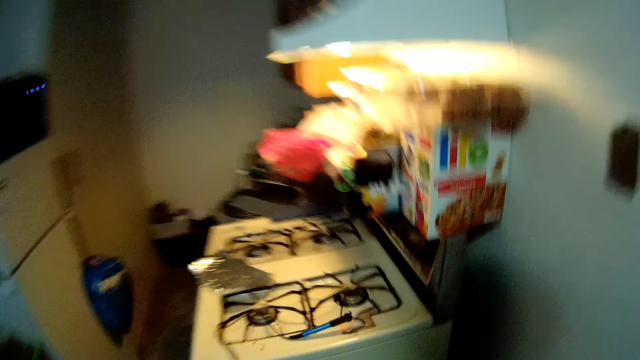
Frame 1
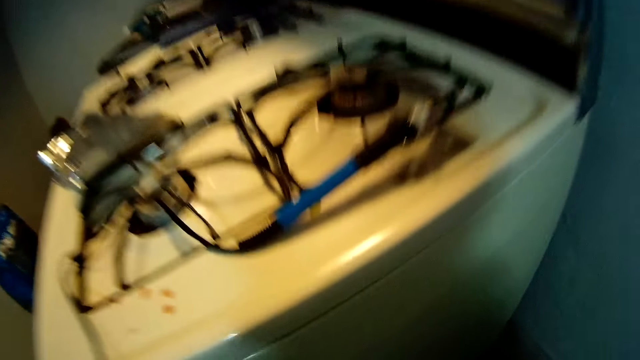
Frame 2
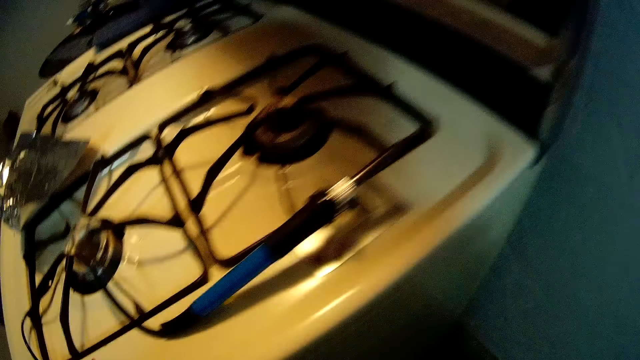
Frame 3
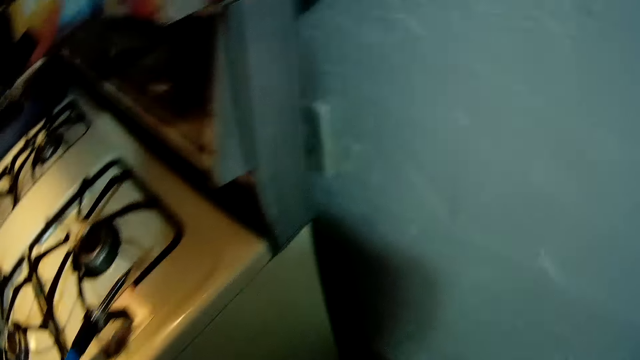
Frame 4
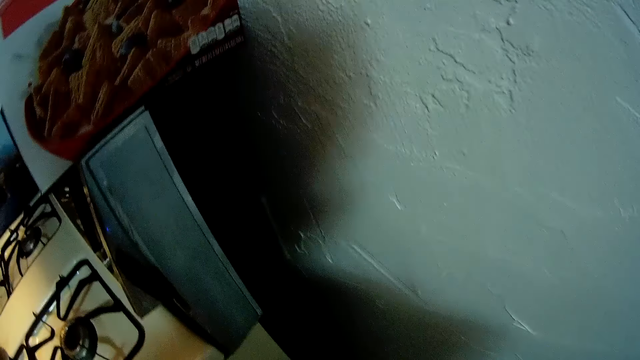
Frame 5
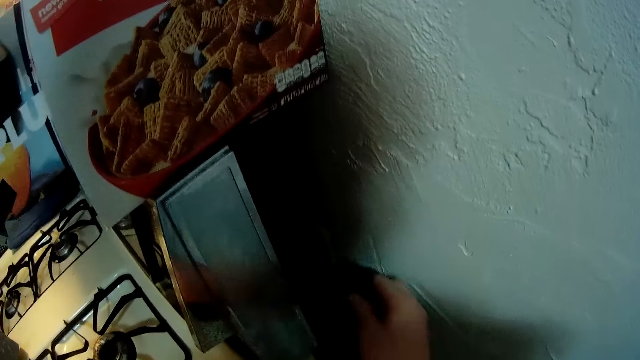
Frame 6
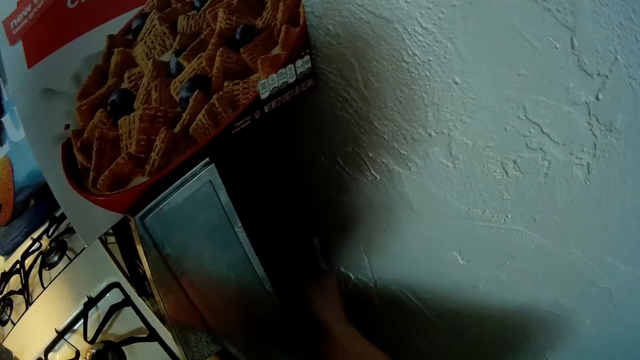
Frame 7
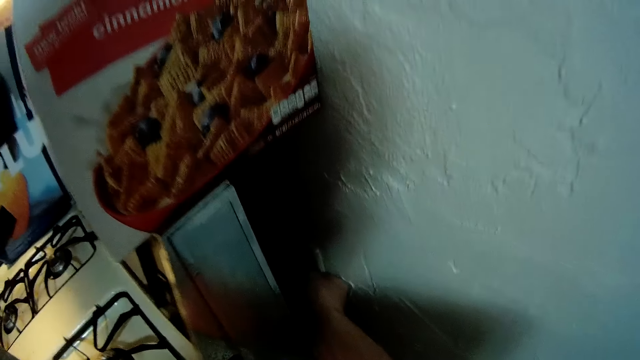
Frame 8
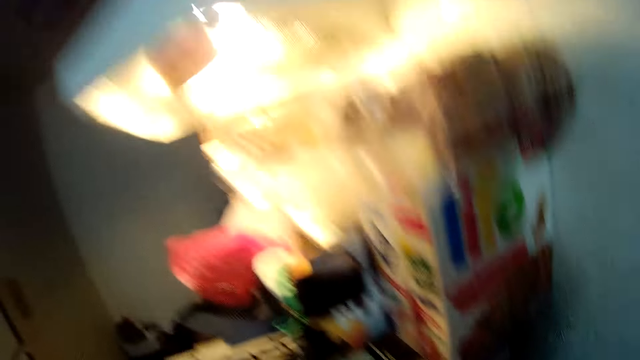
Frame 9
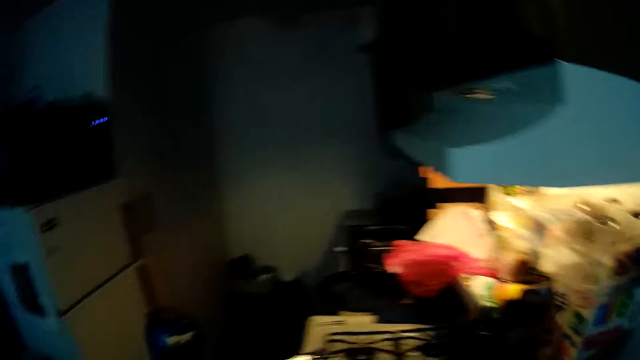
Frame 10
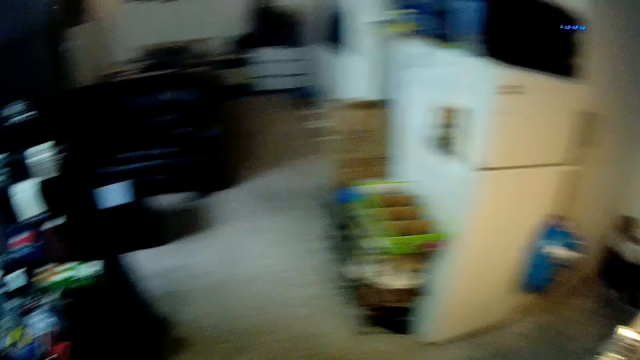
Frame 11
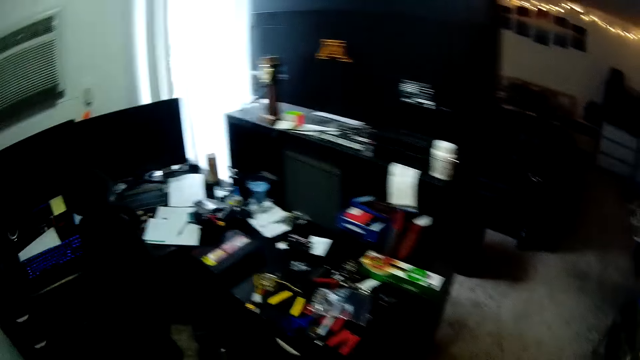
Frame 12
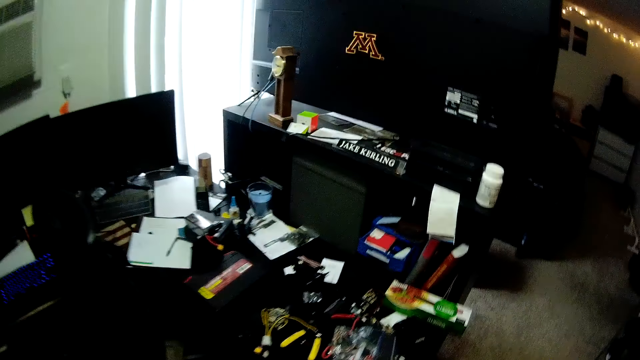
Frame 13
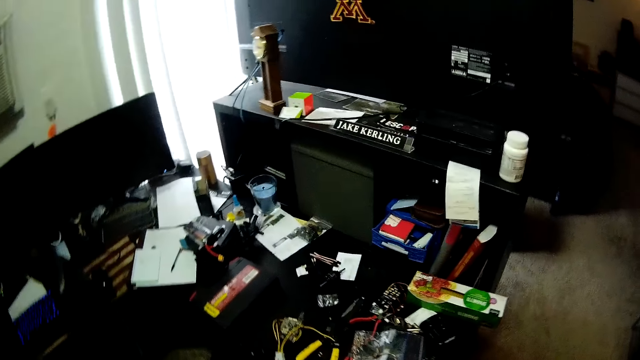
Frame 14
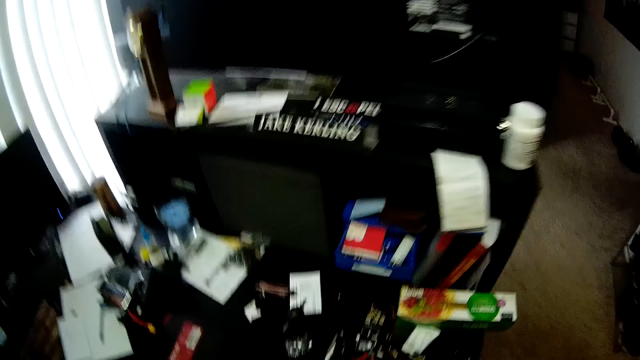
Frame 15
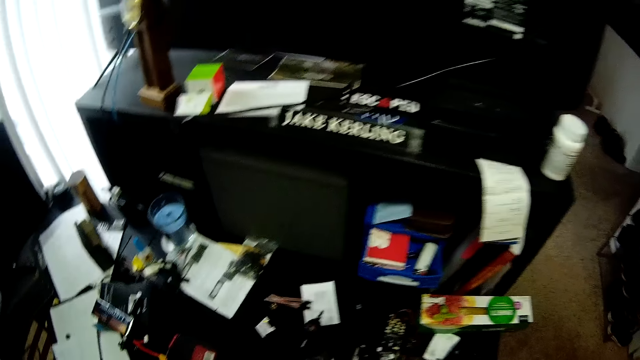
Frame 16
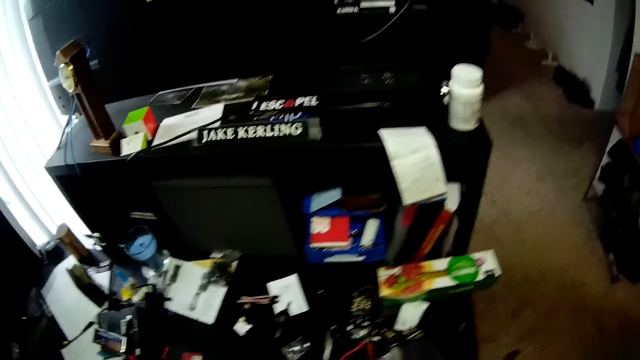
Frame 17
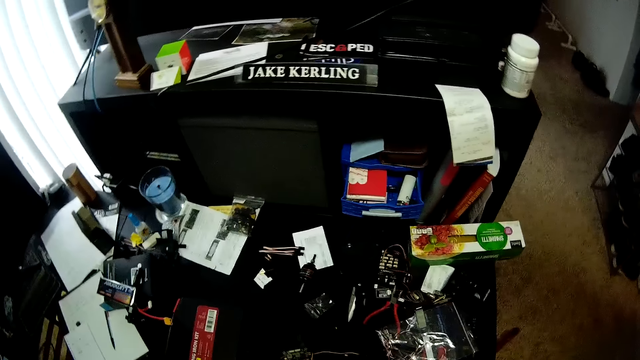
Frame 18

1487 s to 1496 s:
The camera wearer connects the wire in the socket. They walk back.

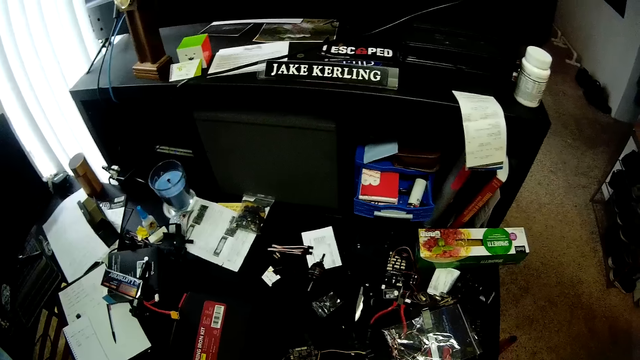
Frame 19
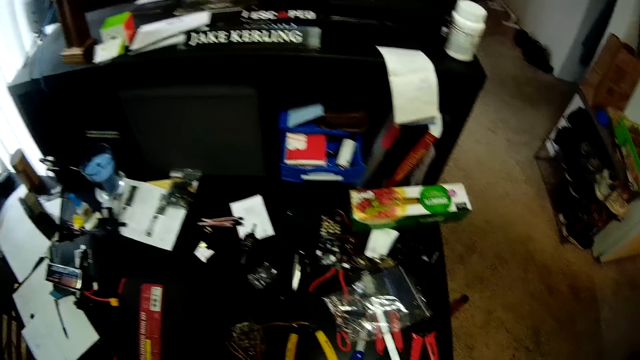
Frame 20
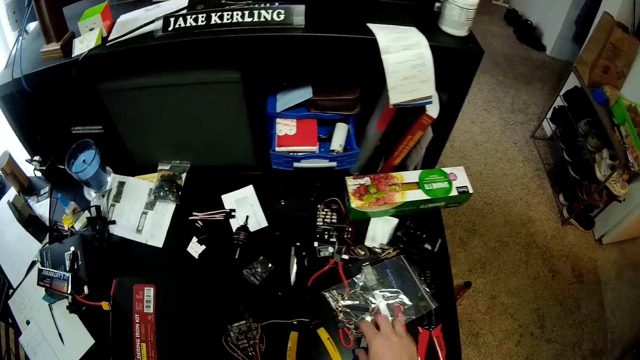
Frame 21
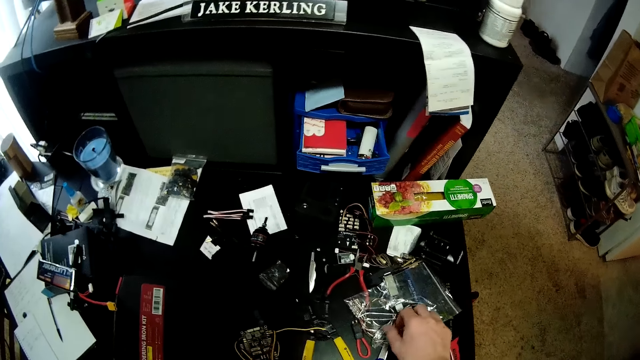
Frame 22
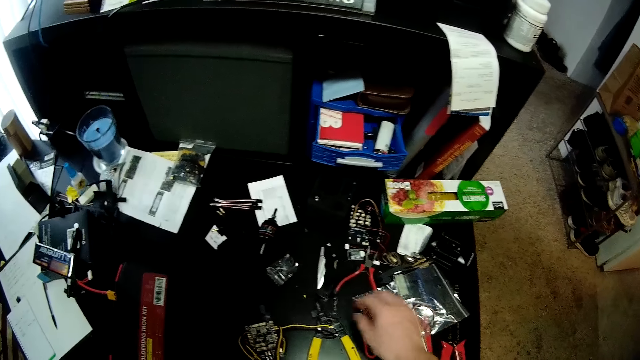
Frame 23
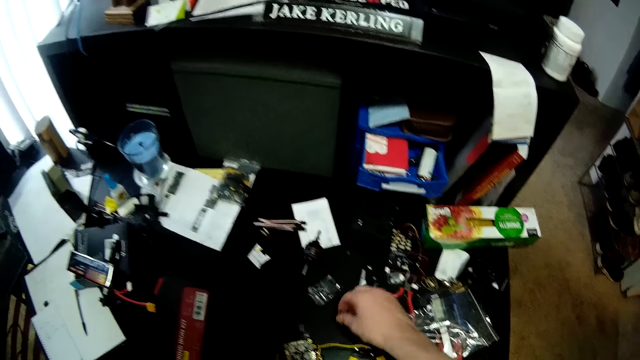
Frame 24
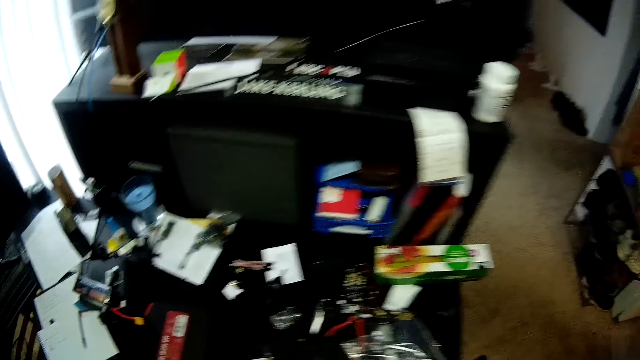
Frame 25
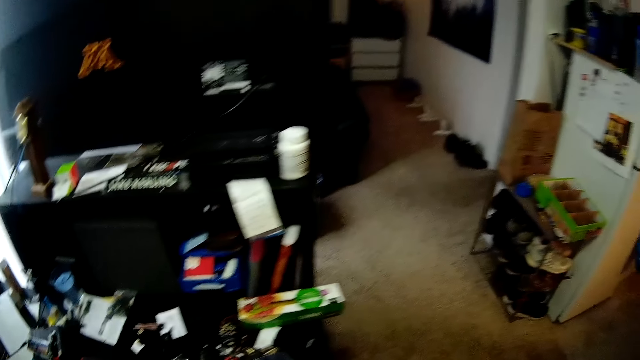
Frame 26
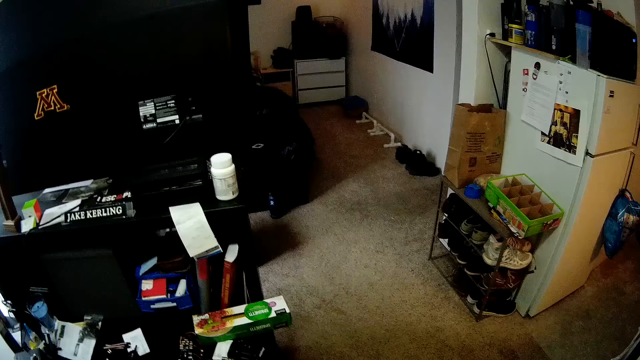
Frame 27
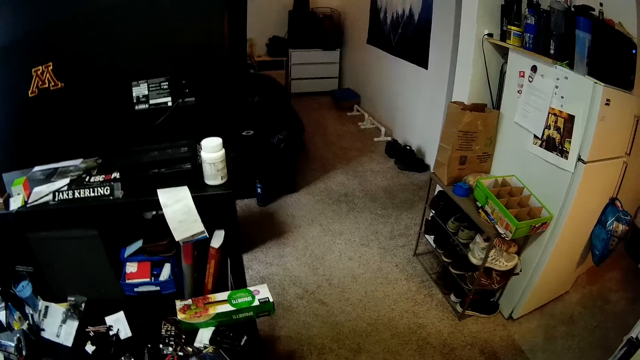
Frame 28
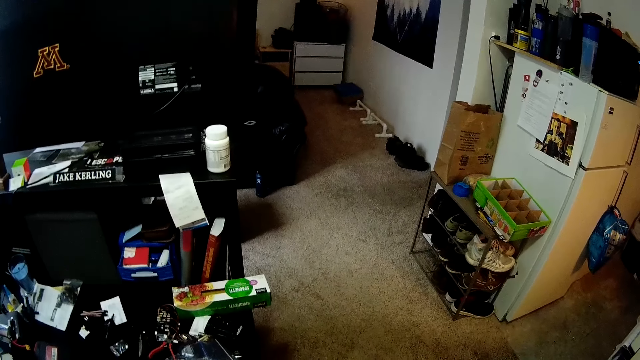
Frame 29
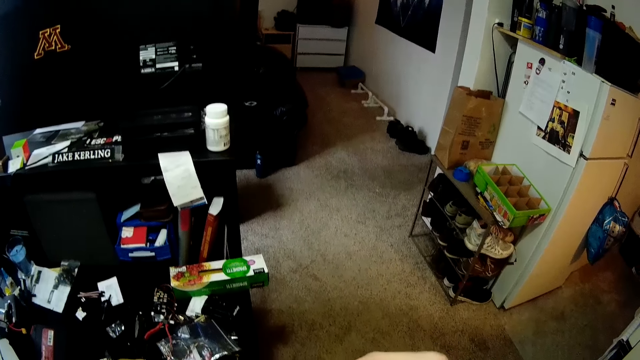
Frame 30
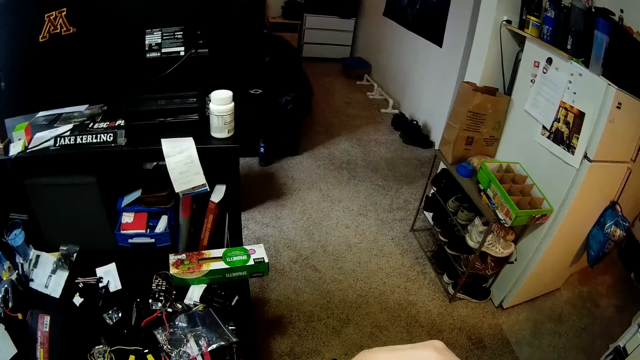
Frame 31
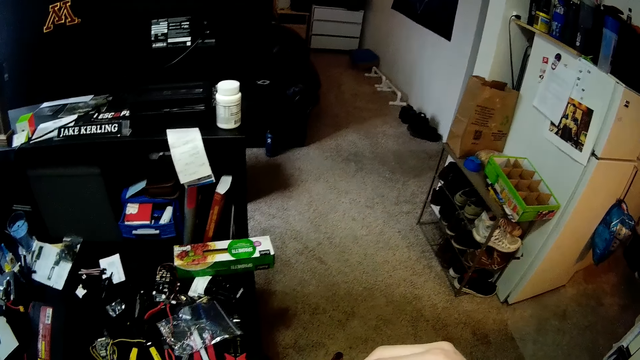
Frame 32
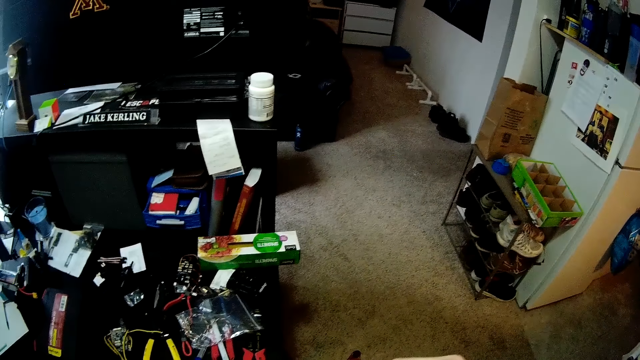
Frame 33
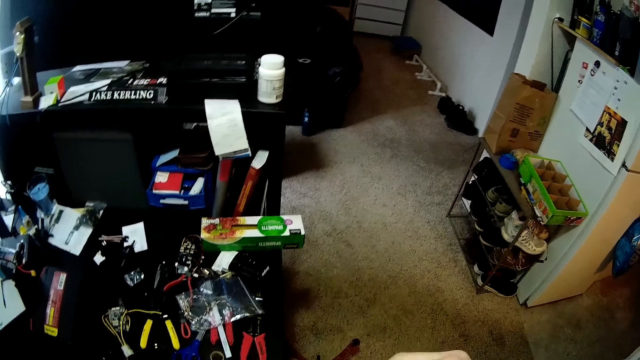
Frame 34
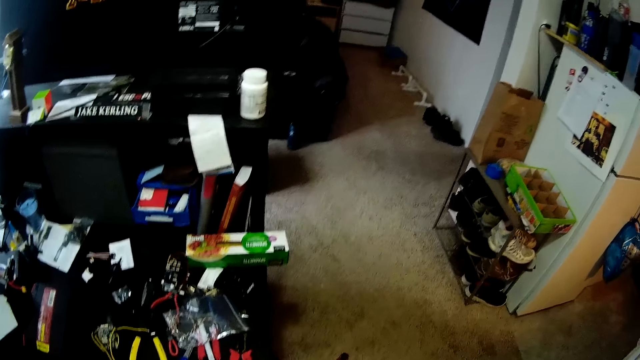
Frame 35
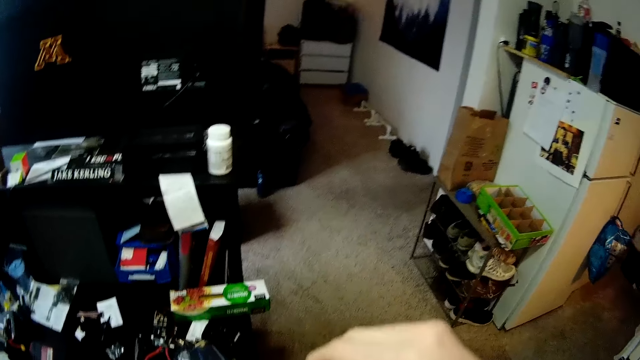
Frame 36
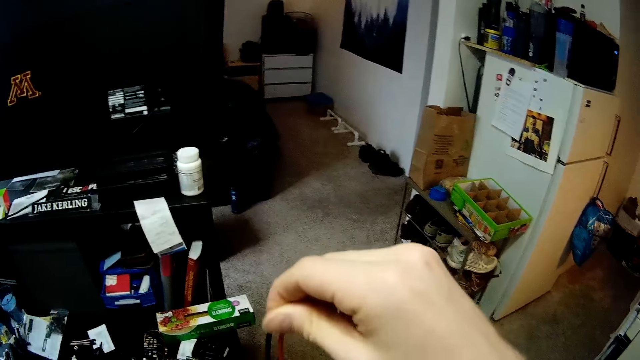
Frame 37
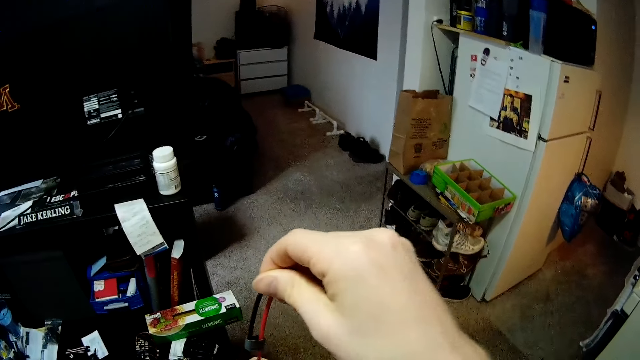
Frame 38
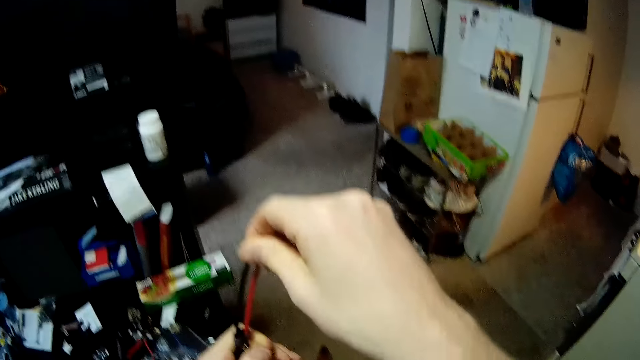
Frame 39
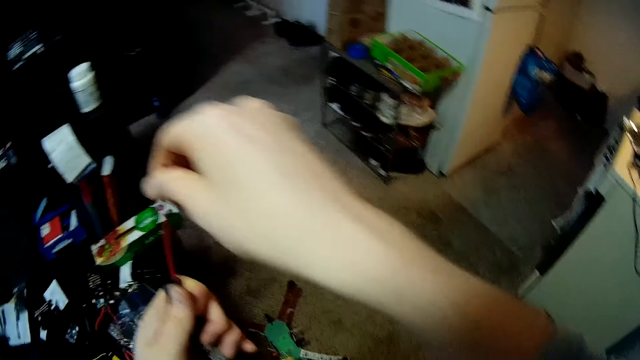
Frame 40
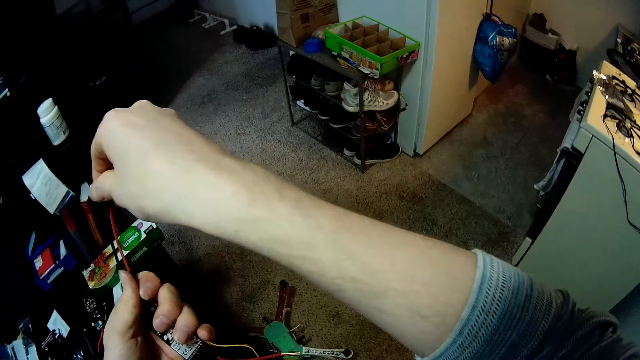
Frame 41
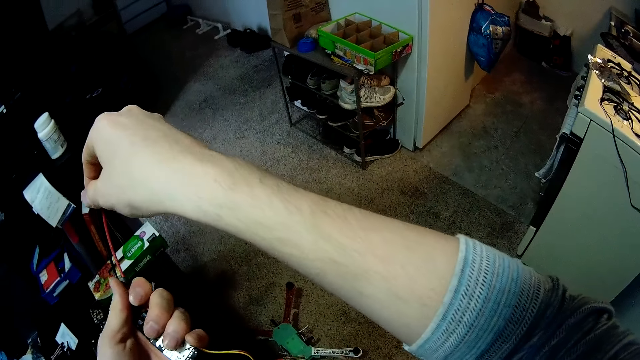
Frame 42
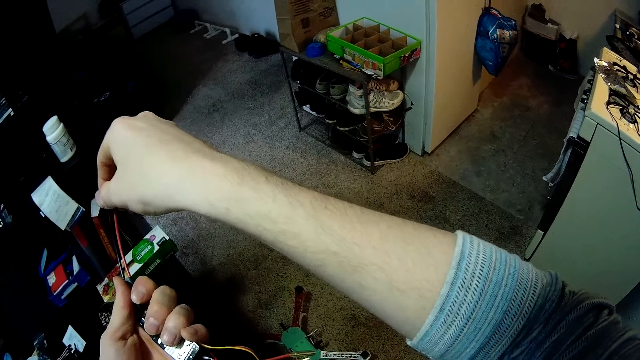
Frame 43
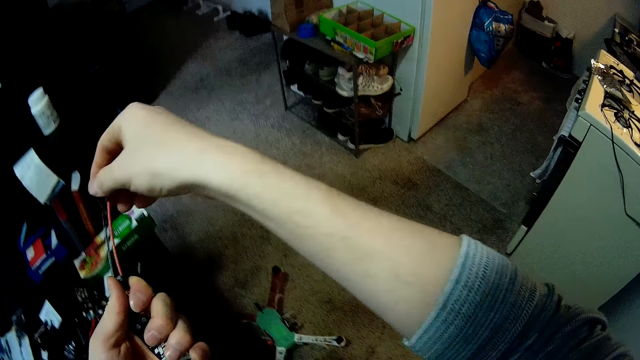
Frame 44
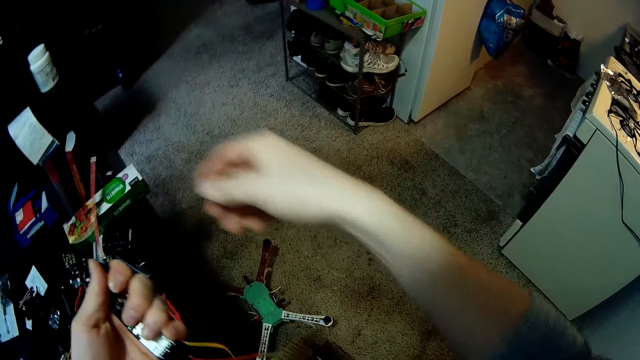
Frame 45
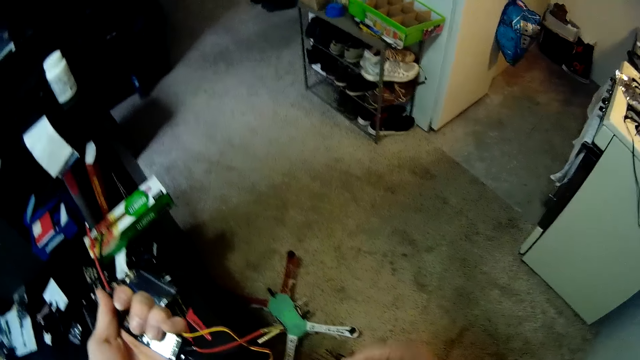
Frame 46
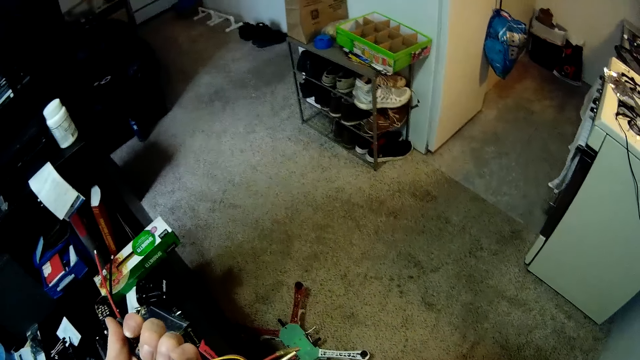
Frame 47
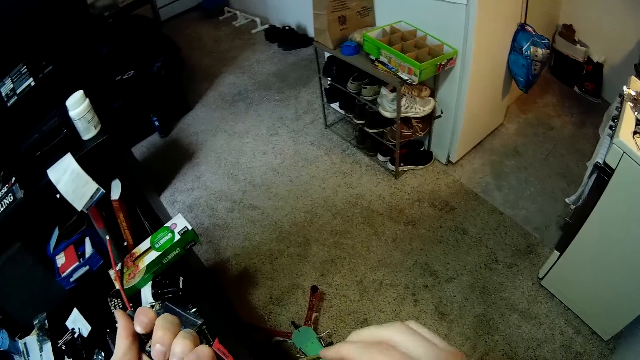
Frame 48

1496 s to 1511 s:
The camera wearer touches something. They pick up something. They hold the wire.
